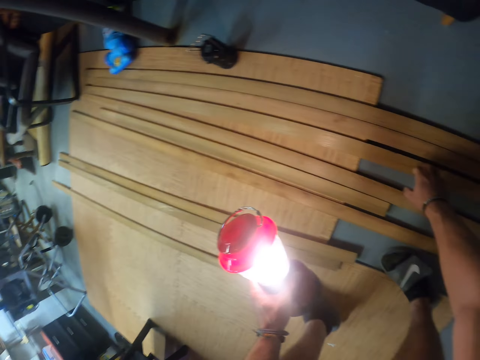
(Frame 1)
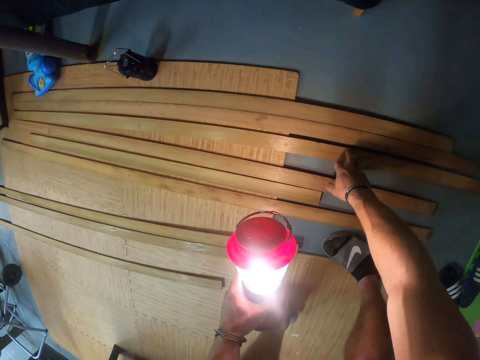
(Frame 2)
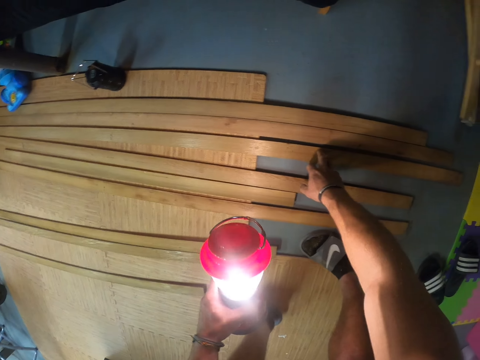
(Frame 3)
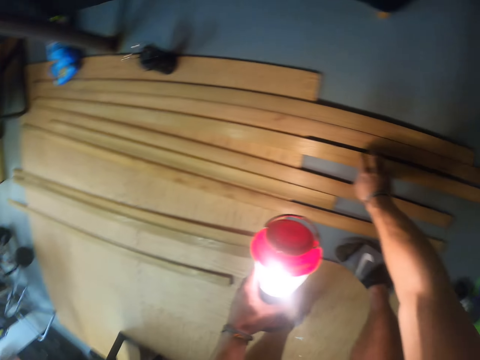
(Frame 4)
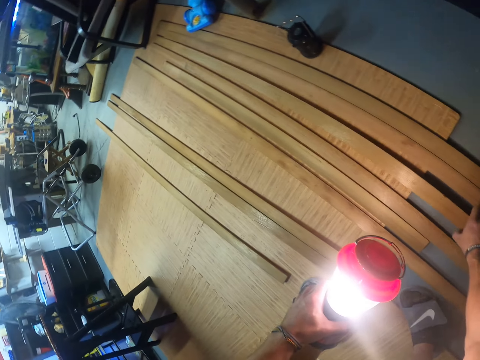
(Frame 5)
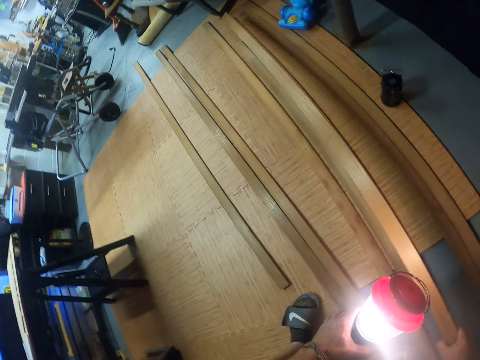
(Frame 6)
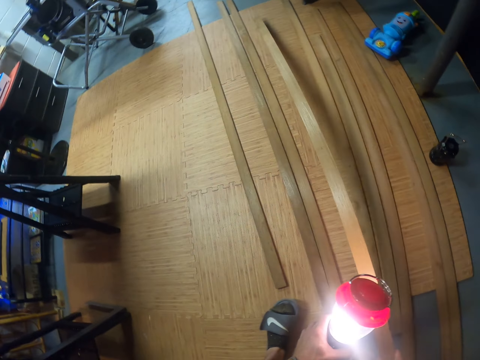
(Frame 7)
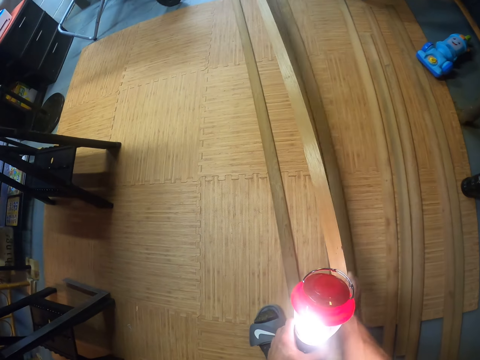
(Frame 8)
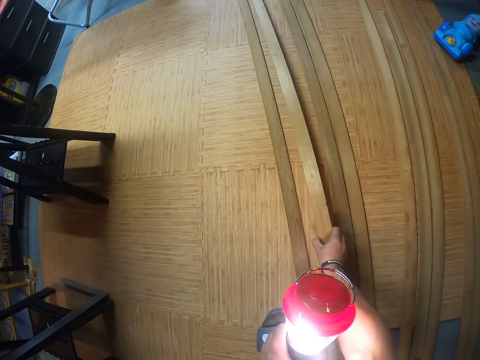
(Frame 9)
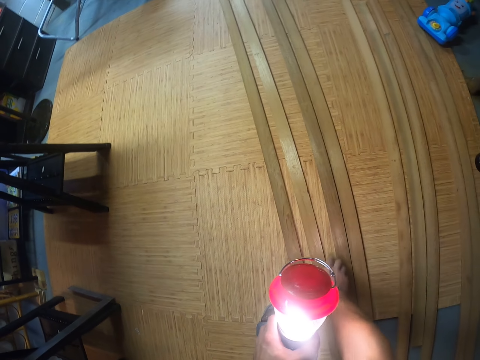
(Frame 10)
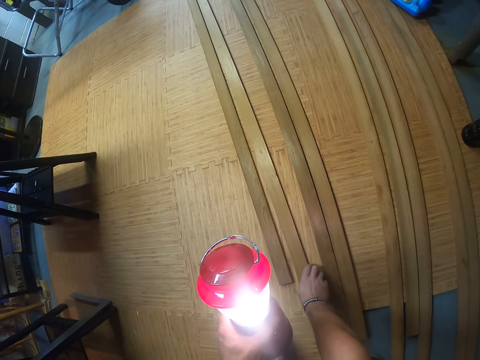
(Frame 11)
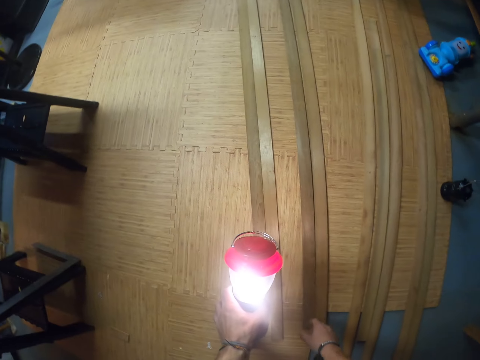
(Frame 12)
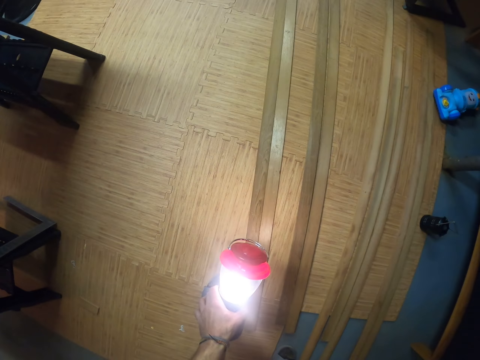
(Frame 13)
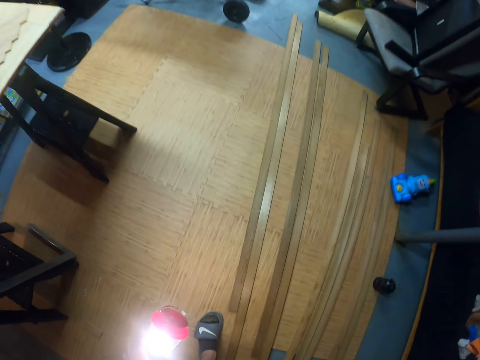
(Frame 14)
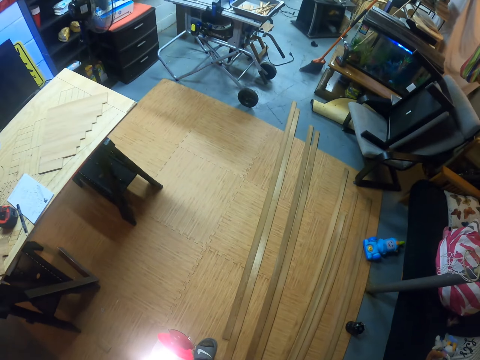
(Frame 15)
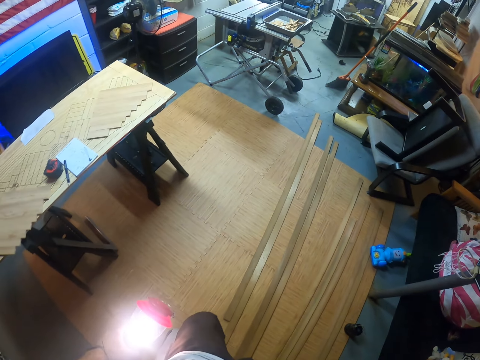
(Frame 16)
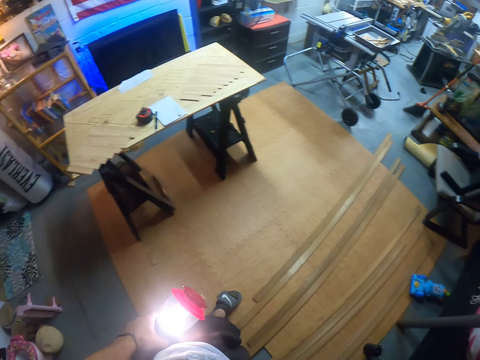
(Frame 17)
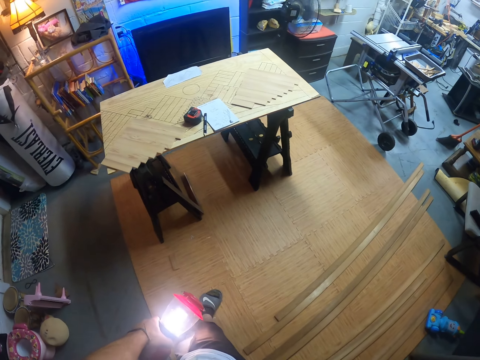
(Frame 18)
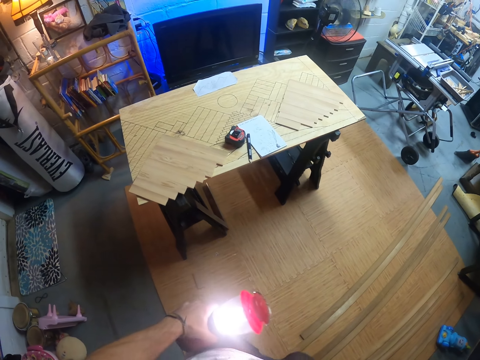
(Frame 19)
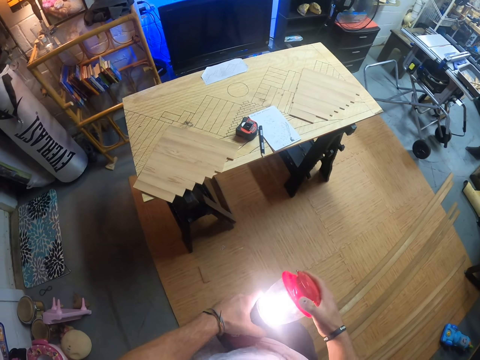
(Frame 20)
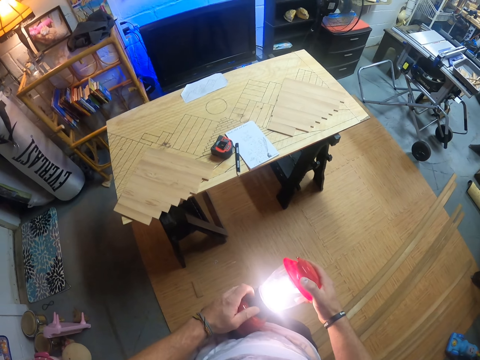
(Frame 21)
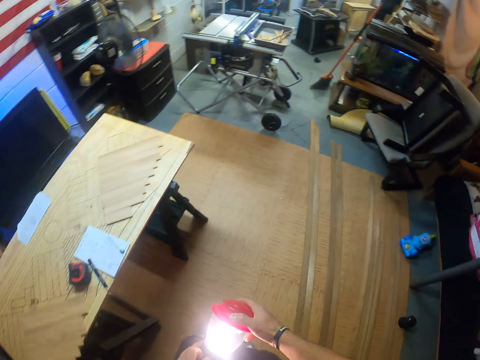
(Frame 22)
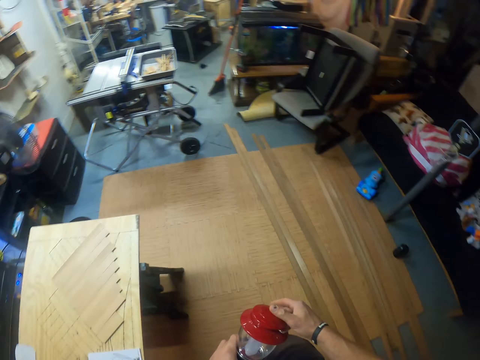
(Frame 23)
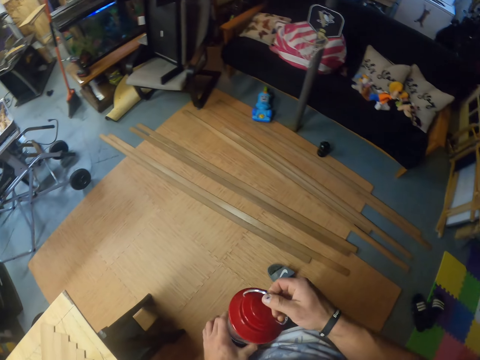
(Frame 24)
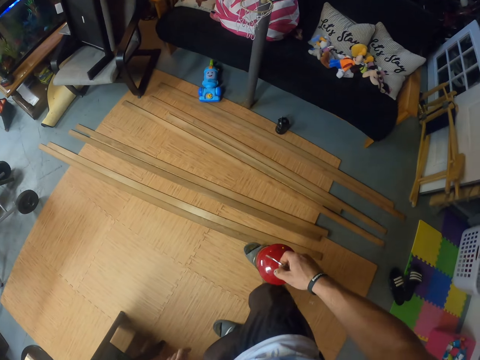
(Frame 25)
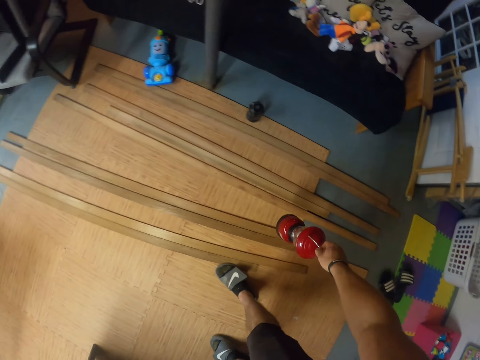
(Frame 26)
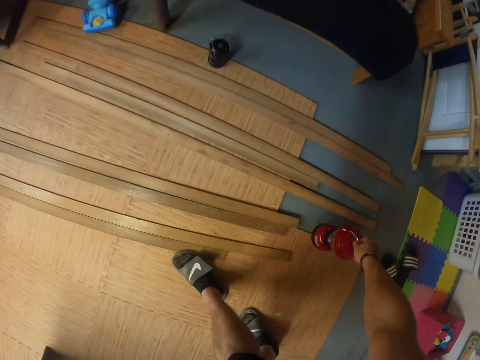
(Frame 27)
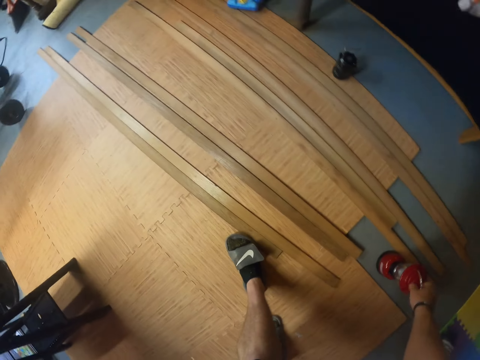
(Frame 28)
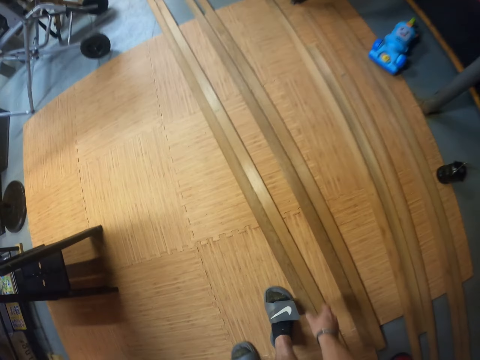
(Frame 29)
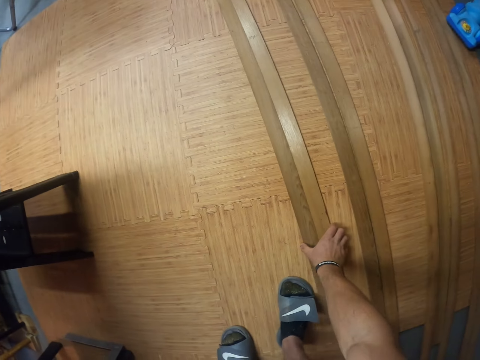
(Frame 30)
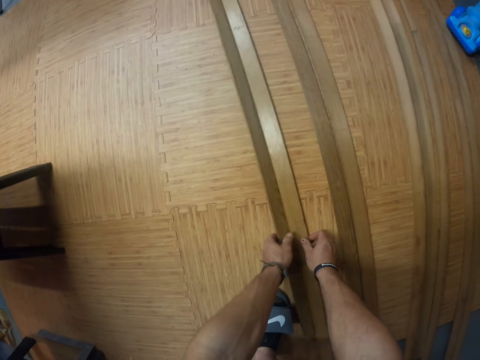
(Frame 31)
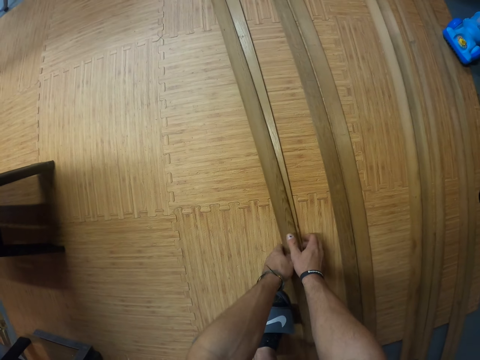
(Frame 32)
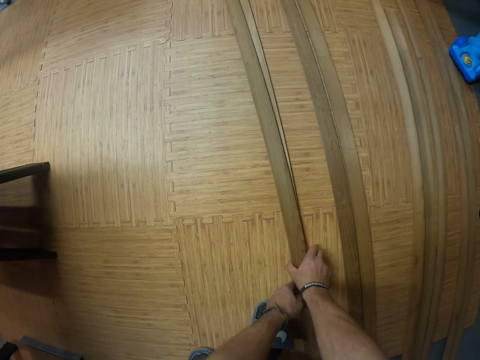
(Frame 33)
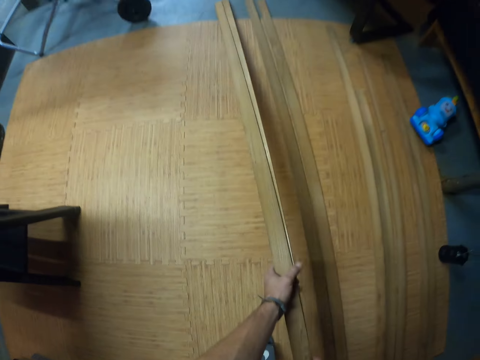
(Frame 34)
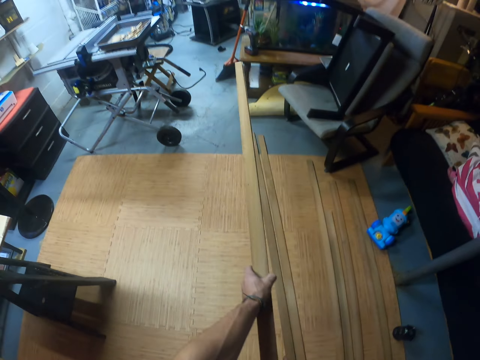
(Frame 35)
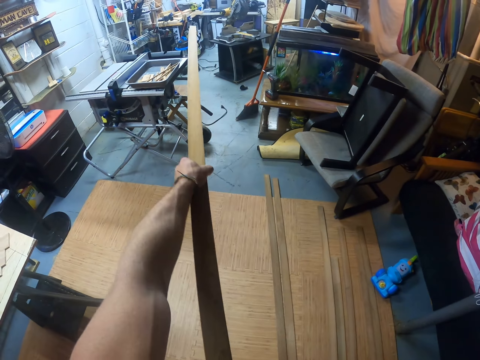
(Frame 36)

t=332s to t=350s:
The camera wearer picks a plywood from the ground with his right hand. He drops the plywood on the ground with his right hand. He looks around the room. He holds the rechargeable lamp with both hands. He turns off the rechargeable lamp with his left hand. He holds the rechargeable lamp with his right hand. He drops the rechargeable lamp on the ground with his right hand. He picks the plywood from the ground with both hands.

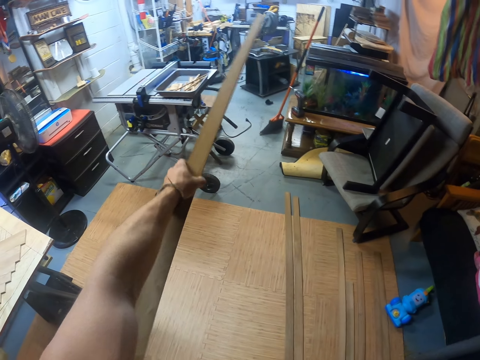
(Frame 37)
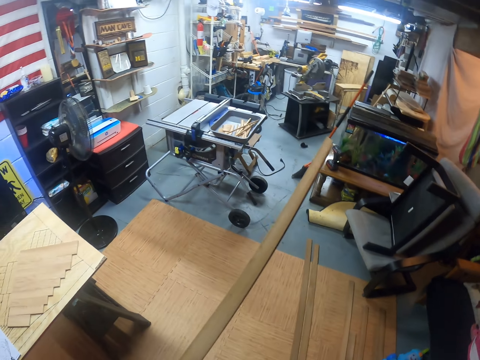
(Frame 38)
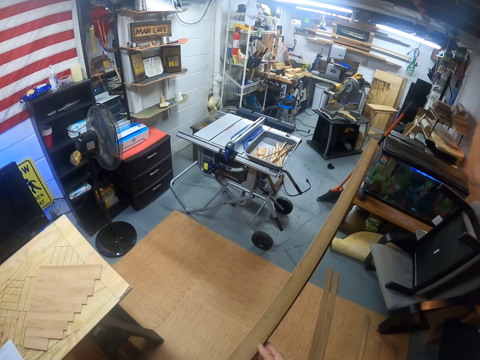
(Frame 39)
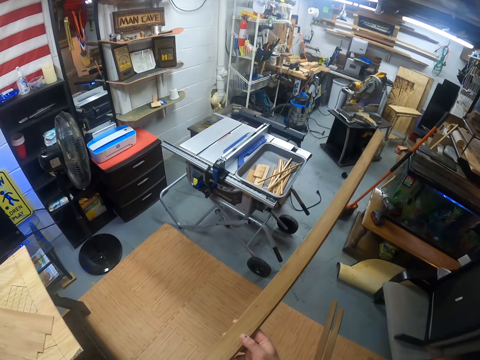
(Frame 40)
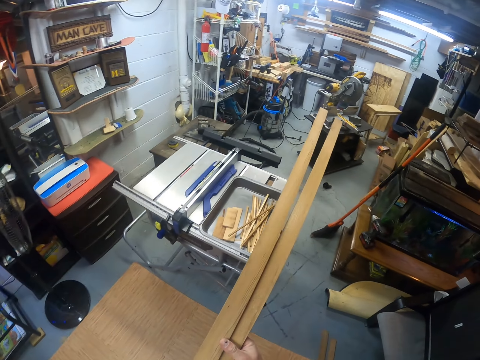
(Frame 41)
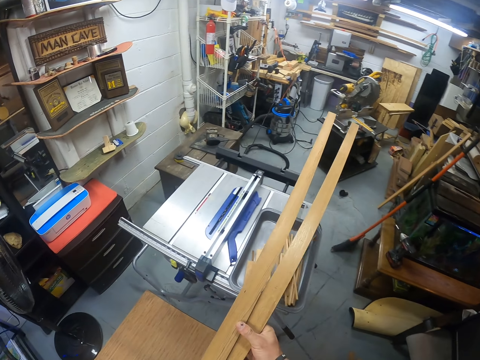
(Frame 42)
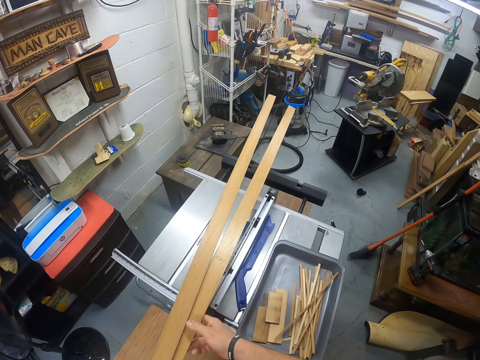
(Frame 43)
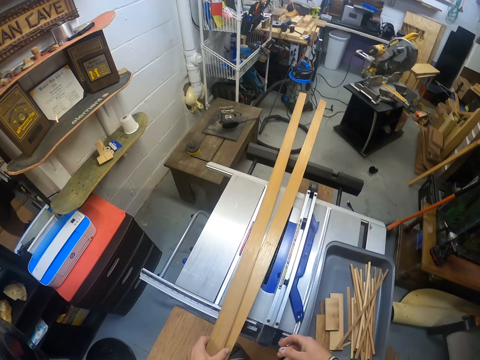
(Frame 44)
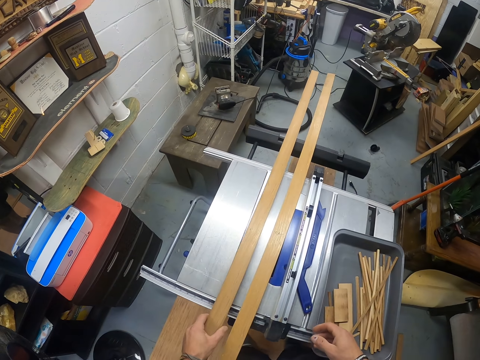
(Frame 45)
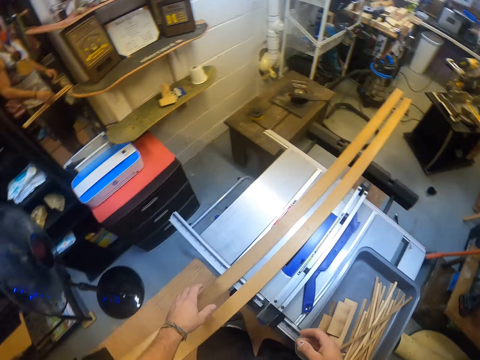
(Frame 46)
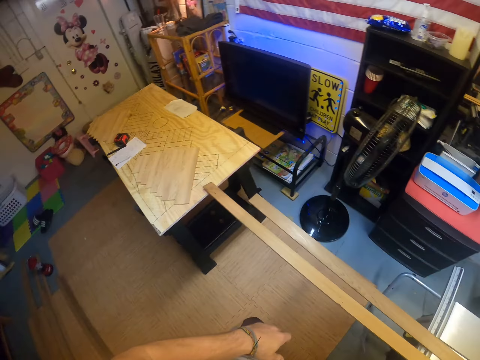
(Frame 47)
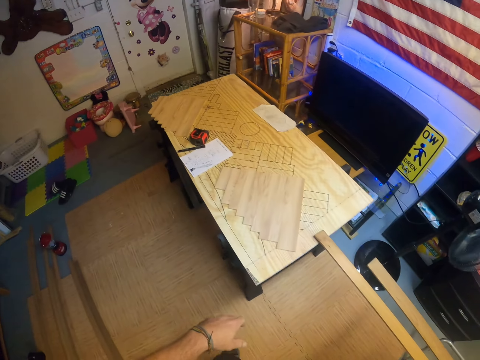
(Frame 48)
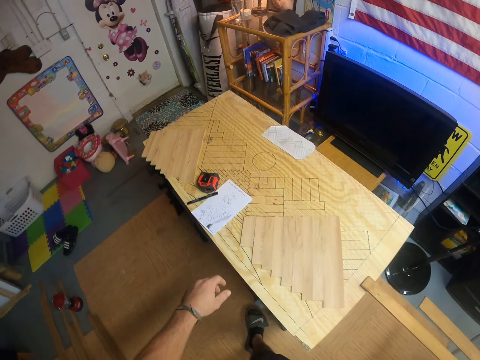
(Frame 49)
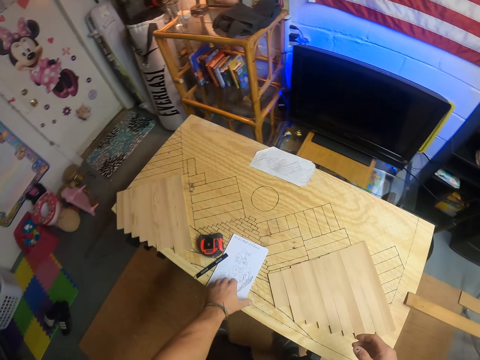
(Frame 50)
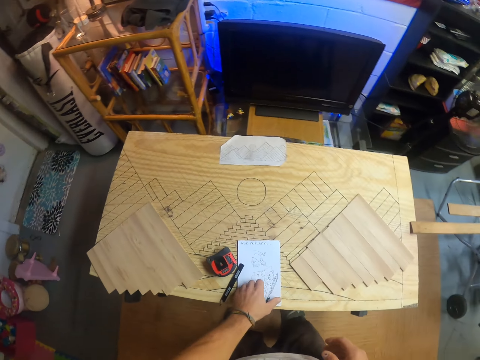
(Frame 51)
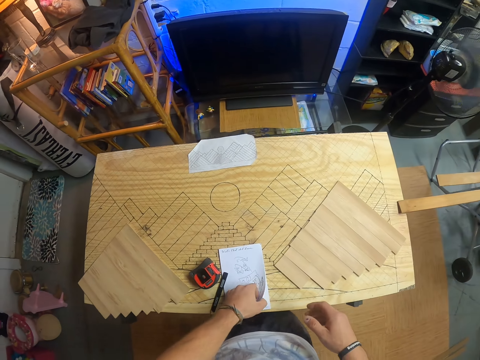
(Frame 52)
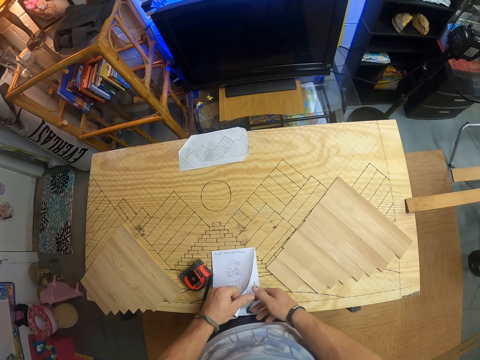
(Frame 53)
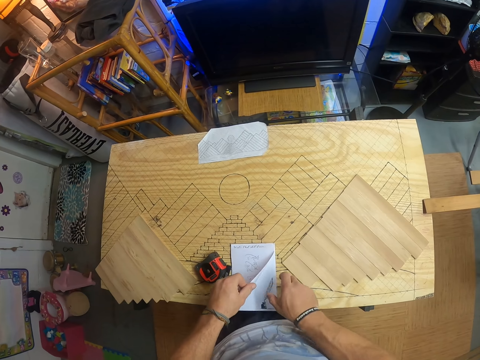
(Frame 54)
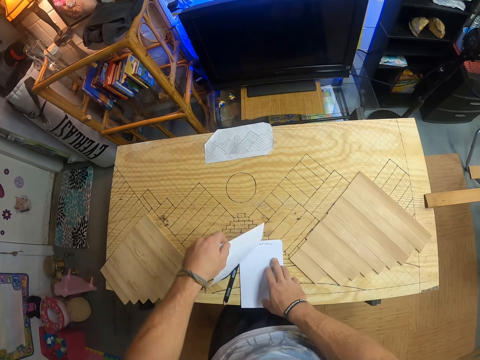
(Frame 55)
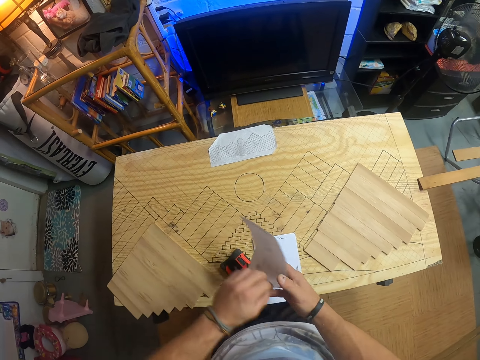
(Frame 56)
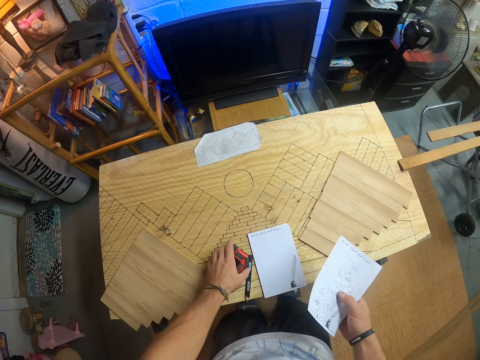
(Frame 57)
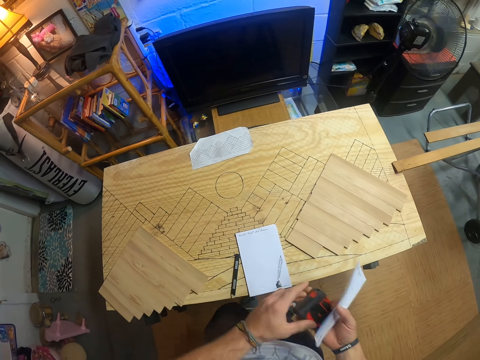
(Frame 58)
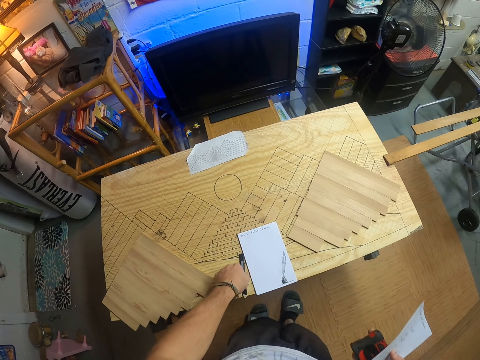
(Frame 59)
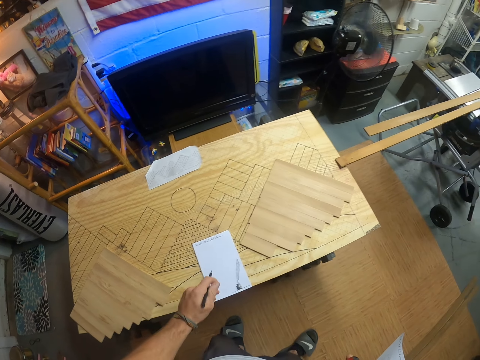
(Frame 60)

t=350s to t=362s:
The camera wearer places the plywood on a wood cutting panel table with both hands. He walks around the room. He tears a paper from a book on the table with both hands. He picks up a measuring tape from the table with his left hand and passes the measuring tape to his left hand. He picks up a pencil from the table with his left hand.
